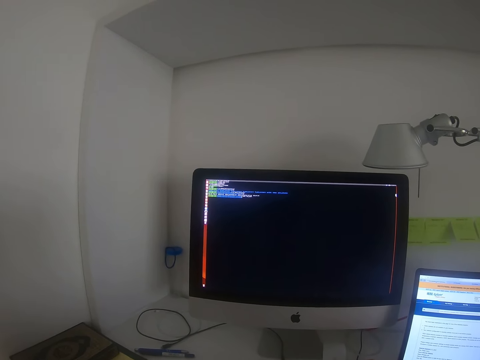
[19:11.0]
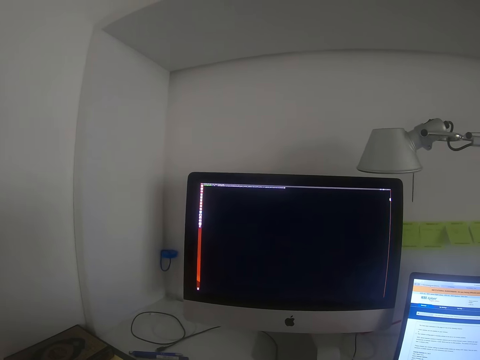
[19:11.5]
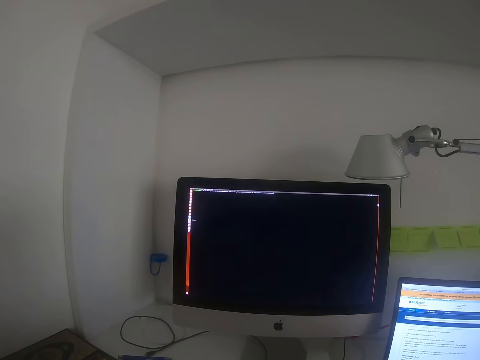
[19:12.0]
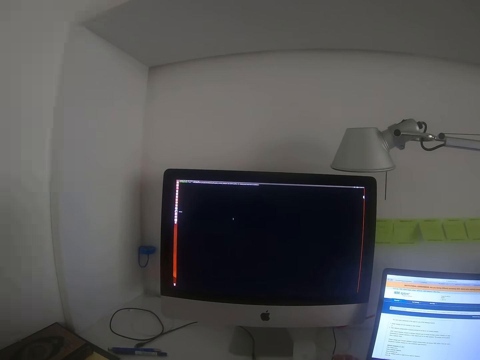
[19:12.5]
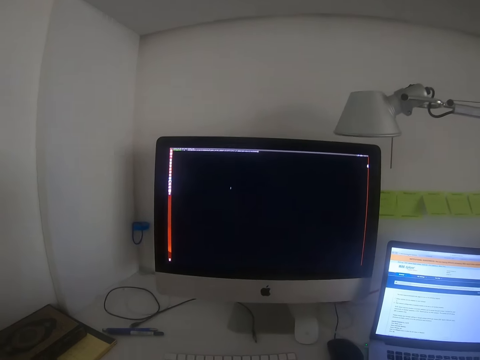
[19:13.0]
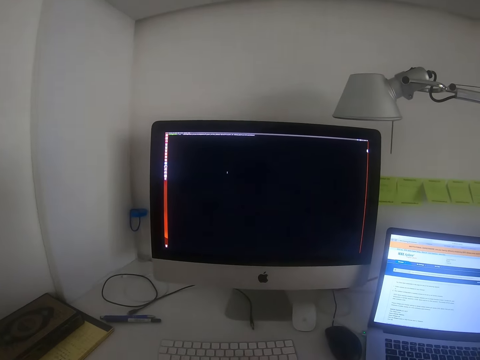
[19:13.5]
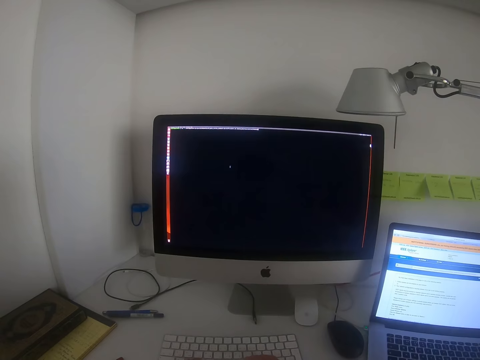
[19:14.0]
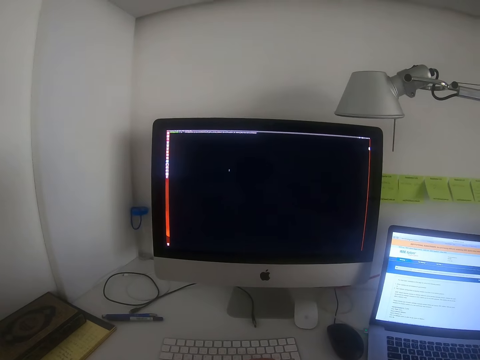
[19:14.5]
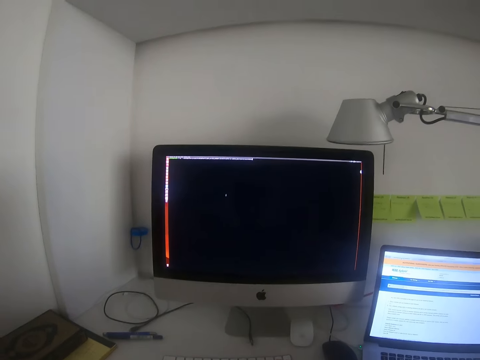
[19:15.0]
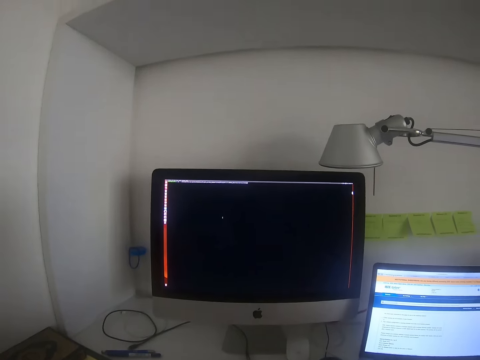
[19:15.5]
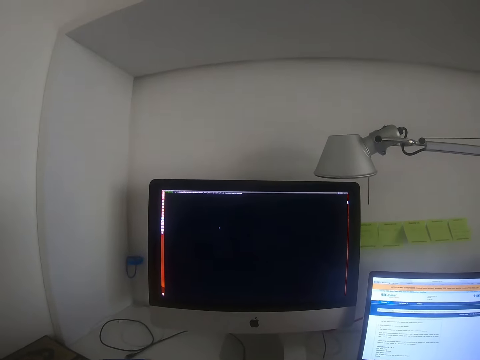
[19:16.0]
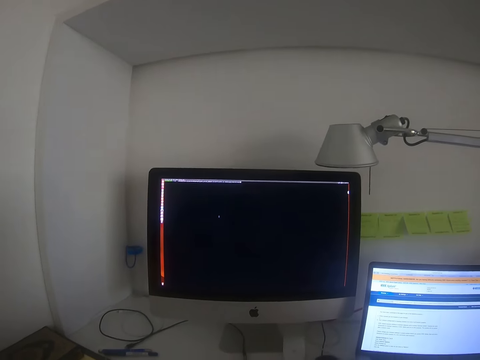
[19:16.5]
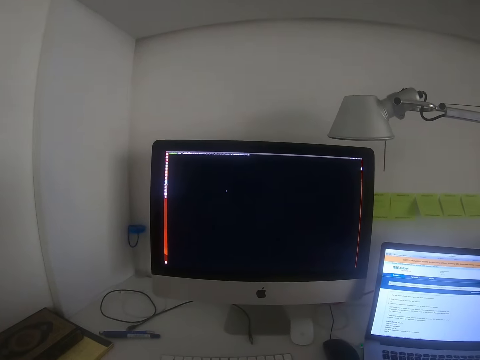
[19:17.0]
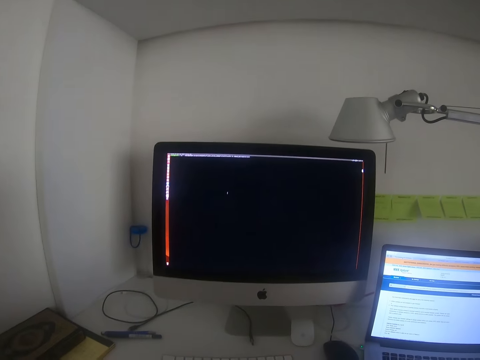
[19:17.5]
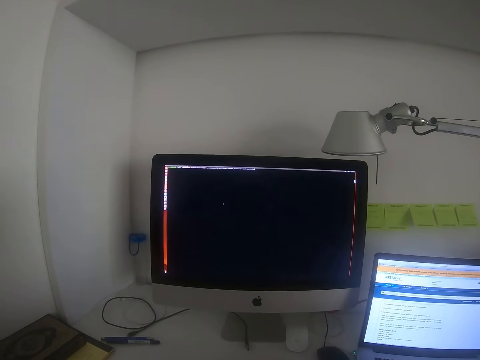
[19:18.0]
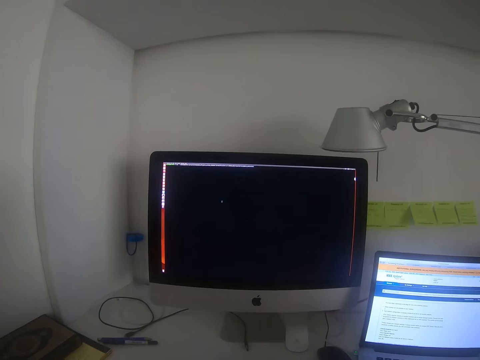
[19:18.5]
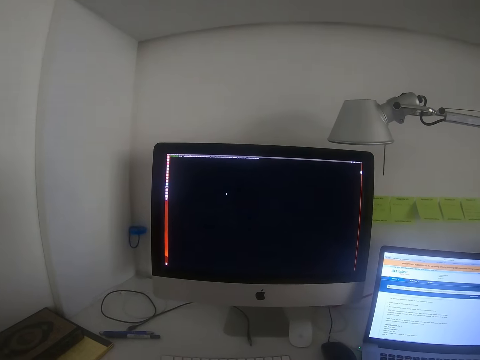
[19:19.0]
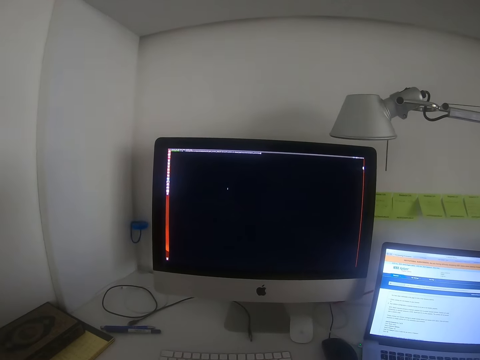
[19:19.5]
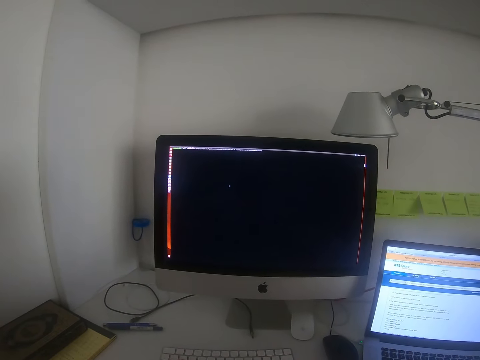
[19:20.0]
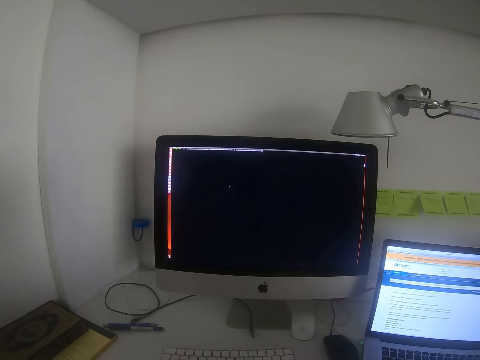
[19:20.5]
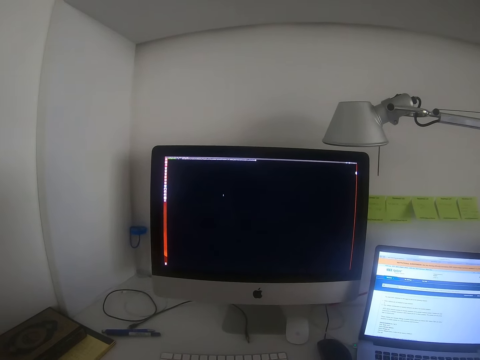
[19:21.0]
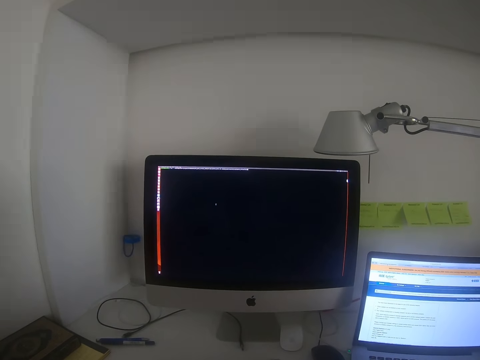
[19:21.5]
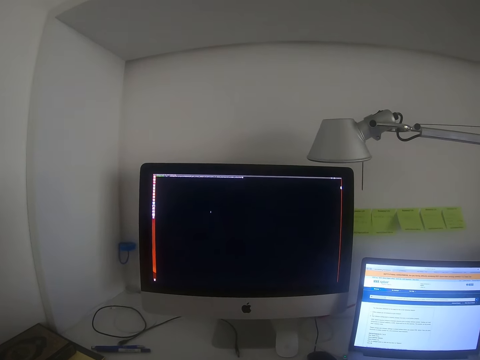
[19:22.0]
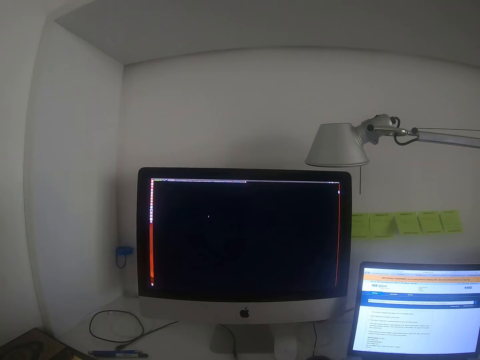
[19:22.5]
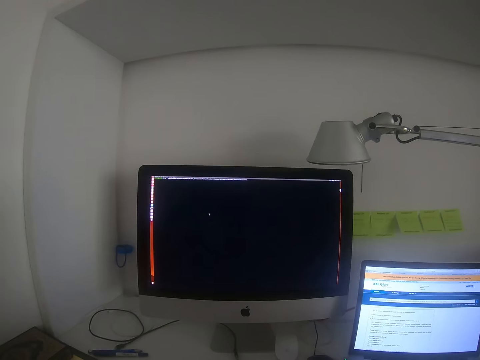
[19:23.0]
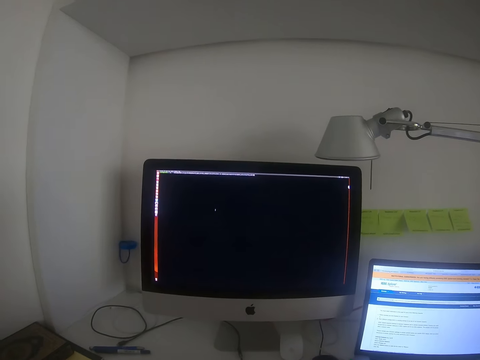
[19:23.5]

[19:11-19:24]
The camera wearer stares at the computer monitor.

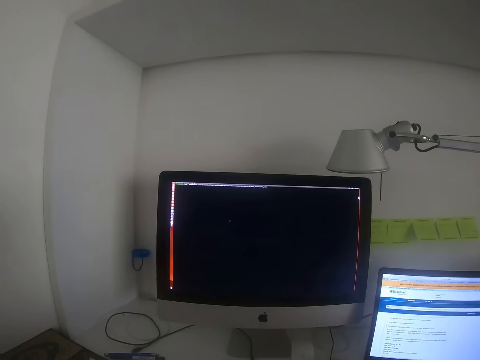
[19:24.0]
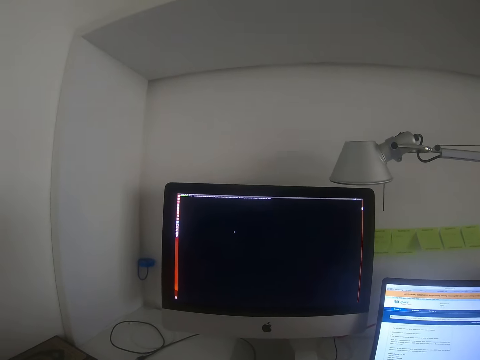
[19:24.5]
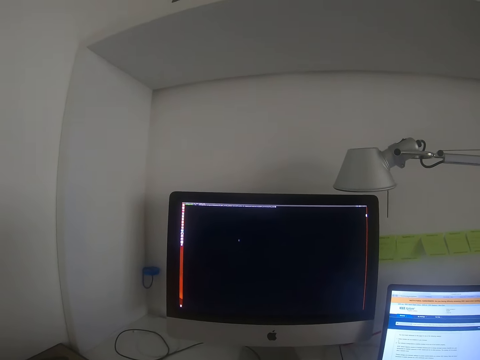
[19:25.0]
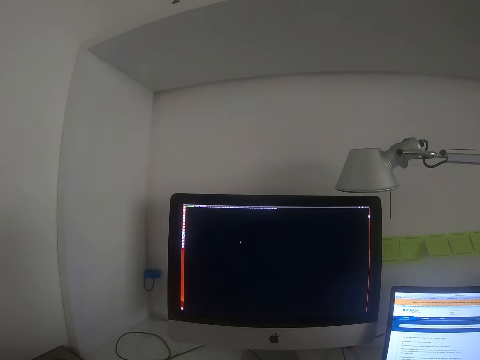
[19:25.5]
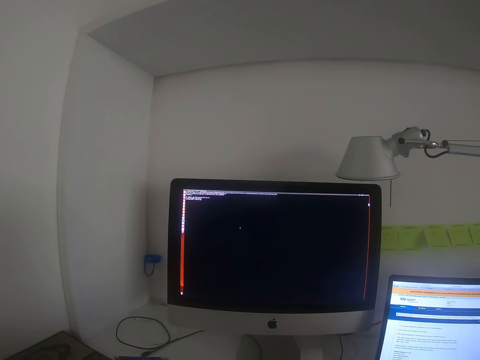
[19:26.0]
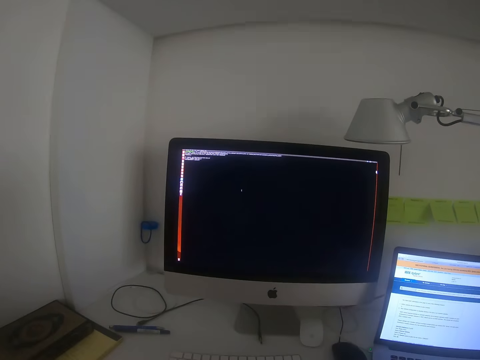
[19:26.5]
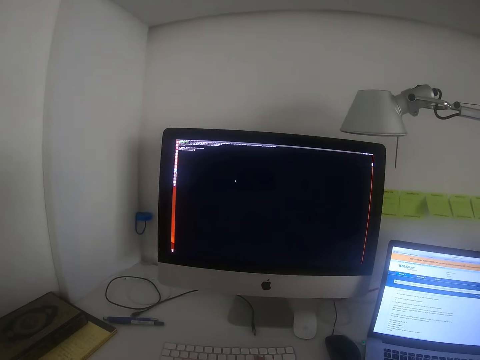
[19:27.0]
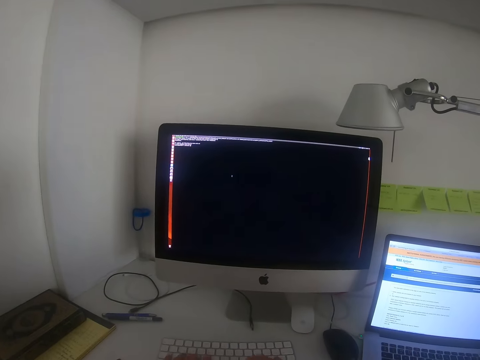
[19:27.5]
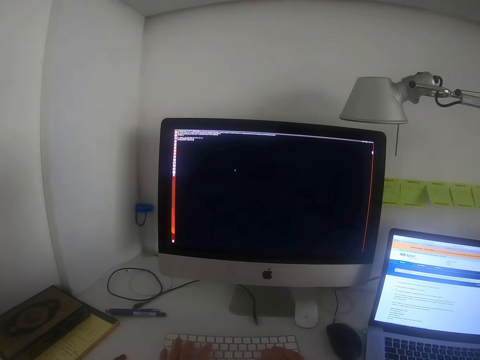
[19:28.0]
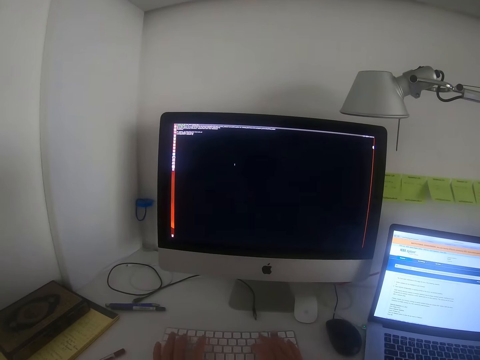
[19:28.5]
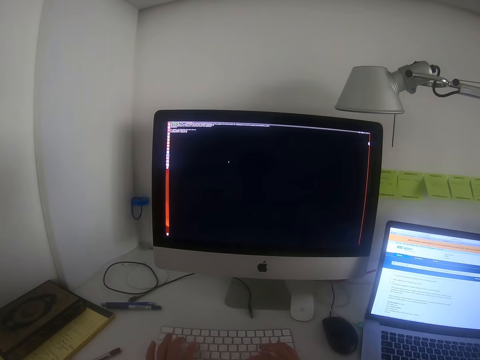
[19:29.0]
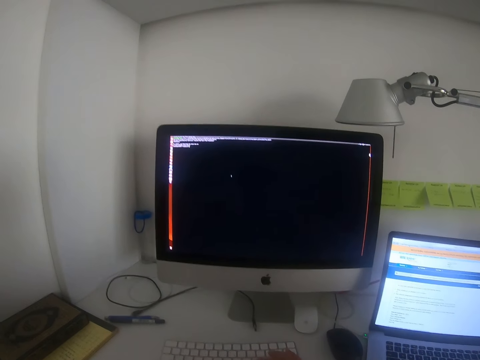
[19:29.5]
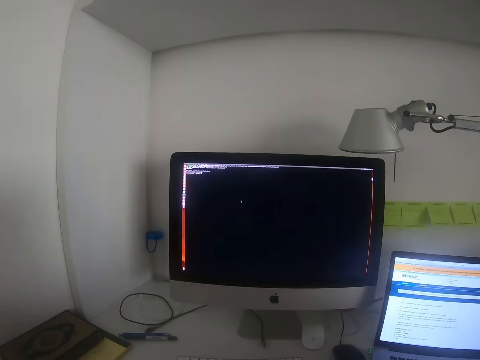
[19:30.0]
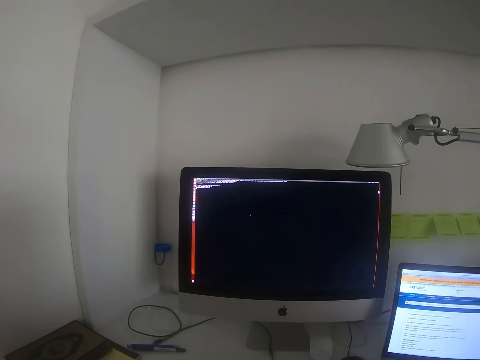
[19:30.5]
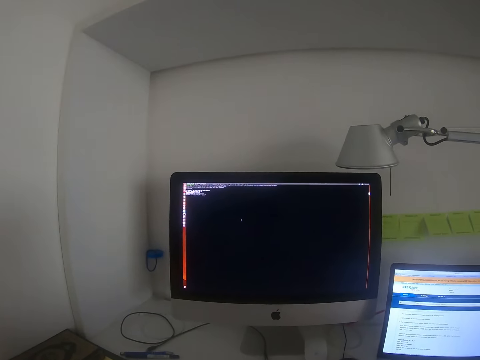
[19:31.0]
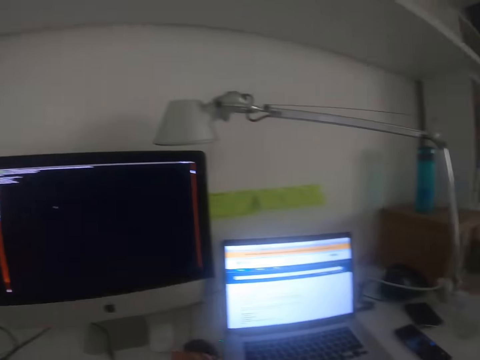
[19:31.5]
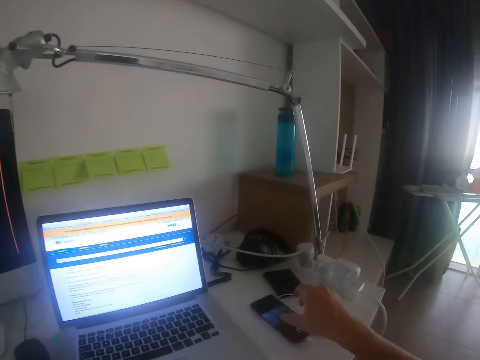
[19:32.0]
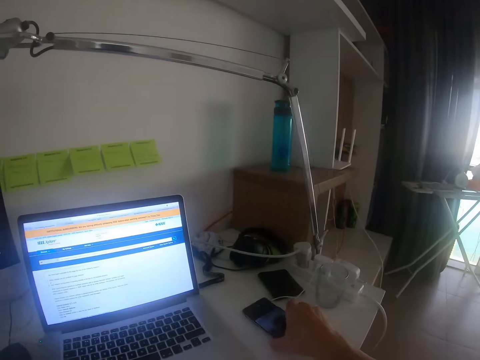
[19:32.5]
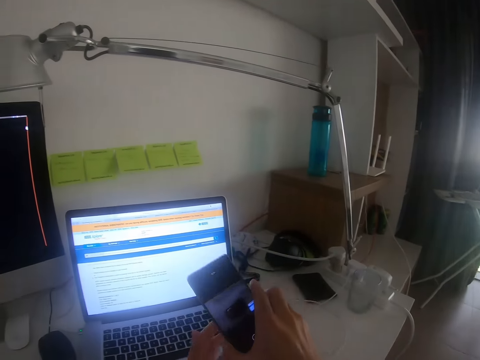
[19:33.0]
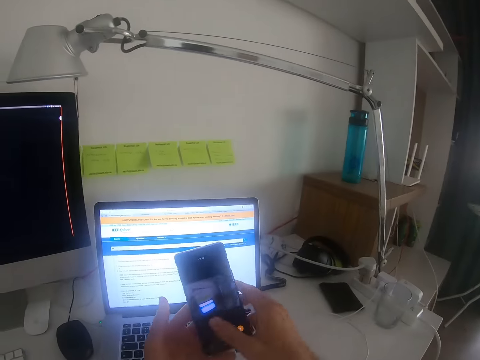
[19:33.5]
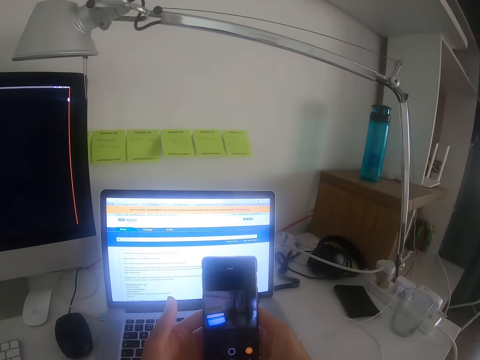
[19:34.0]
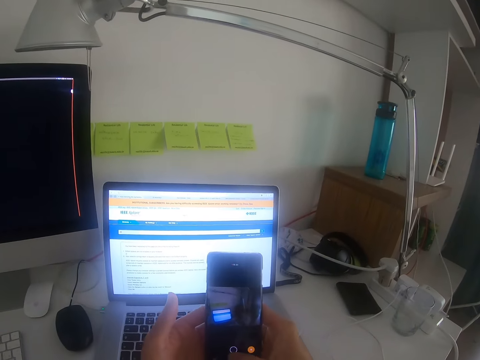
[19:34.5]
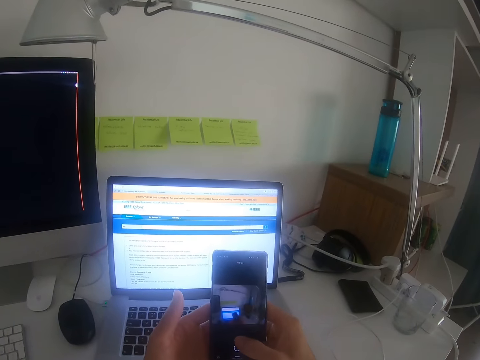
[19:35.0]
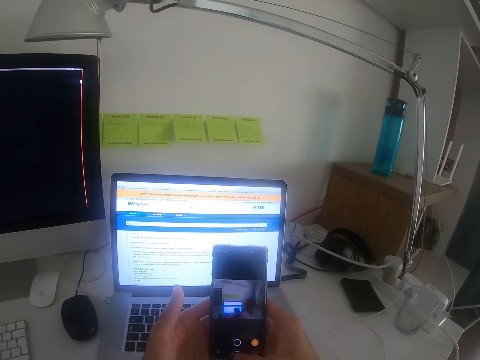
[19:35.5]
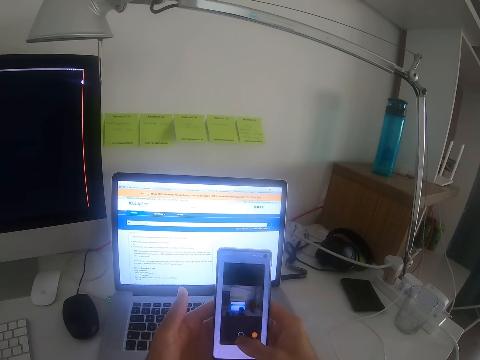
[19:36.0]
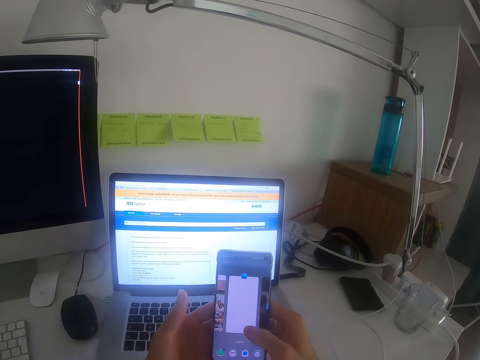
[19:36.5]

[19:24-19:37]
The camera wearer types on the computer keyboard. They stare at the computer monitor. They pick up a phone, hold the phone, use the phone and dial the phone.
